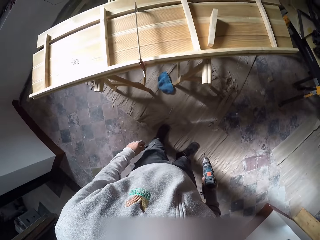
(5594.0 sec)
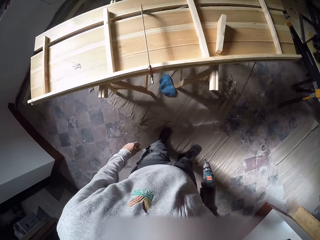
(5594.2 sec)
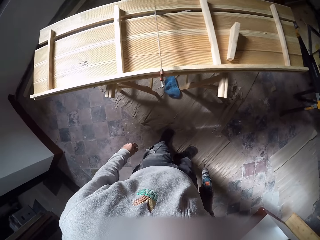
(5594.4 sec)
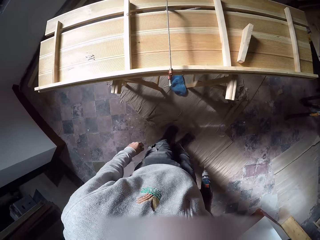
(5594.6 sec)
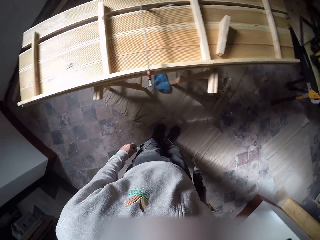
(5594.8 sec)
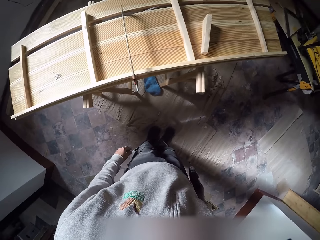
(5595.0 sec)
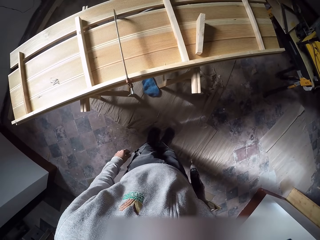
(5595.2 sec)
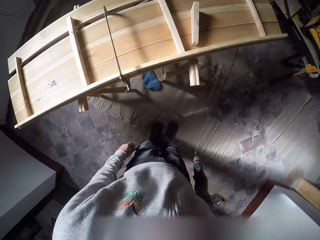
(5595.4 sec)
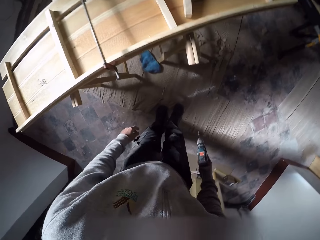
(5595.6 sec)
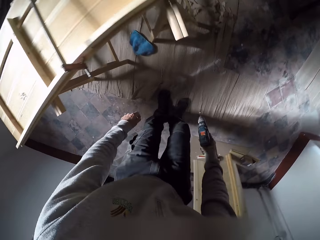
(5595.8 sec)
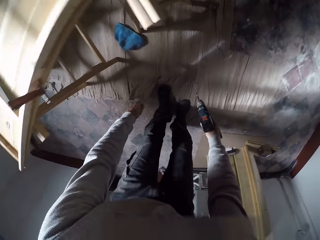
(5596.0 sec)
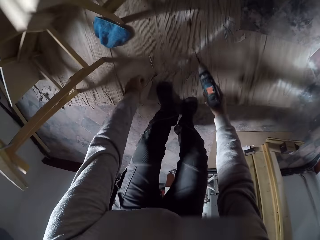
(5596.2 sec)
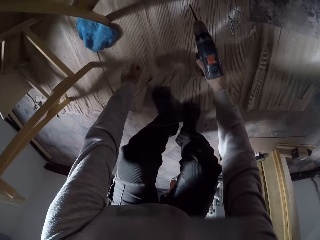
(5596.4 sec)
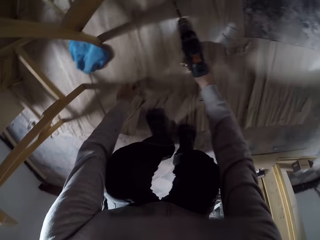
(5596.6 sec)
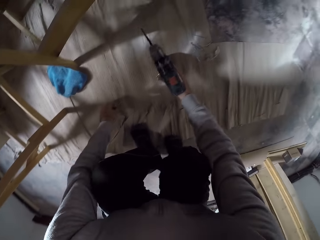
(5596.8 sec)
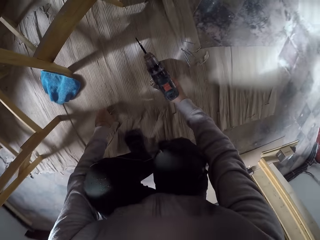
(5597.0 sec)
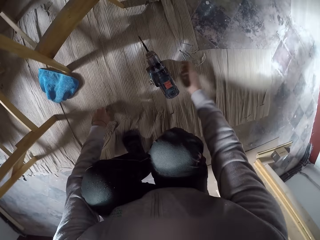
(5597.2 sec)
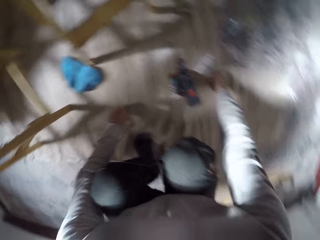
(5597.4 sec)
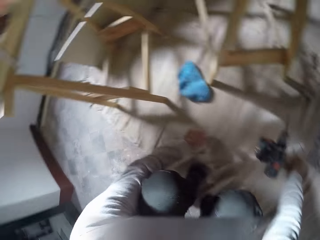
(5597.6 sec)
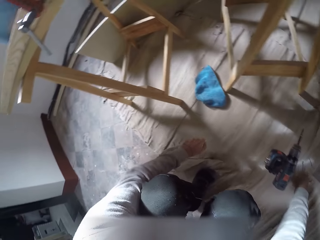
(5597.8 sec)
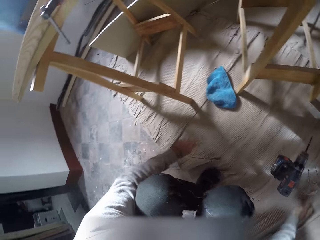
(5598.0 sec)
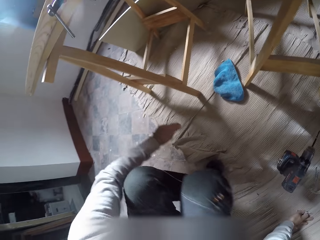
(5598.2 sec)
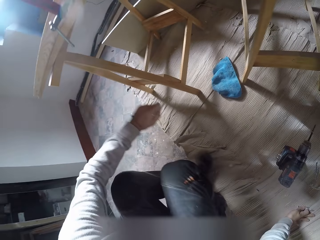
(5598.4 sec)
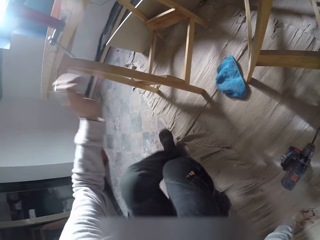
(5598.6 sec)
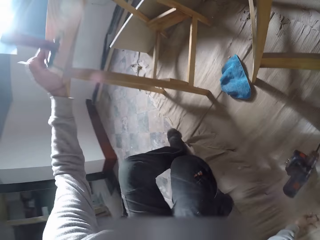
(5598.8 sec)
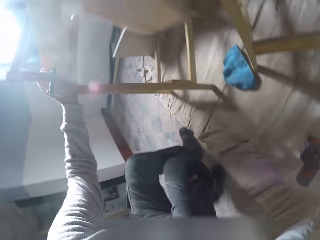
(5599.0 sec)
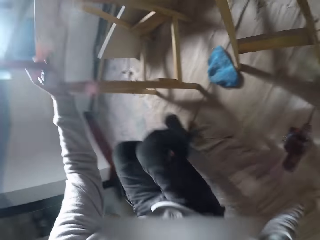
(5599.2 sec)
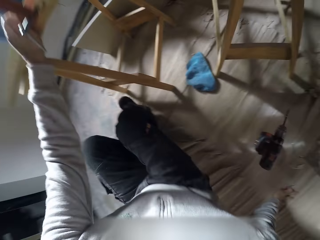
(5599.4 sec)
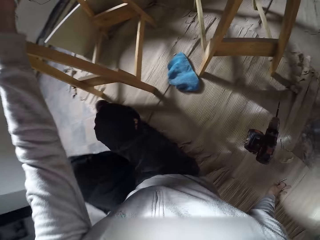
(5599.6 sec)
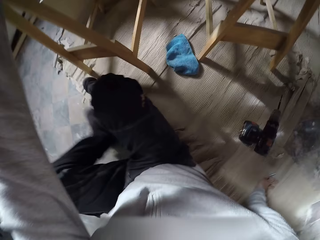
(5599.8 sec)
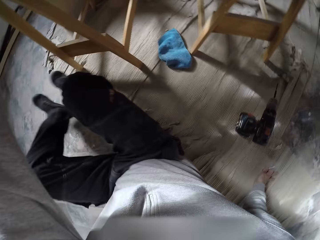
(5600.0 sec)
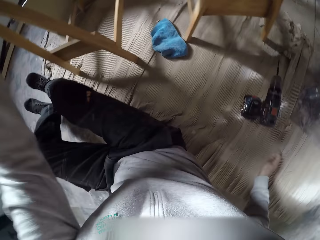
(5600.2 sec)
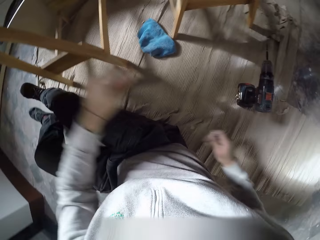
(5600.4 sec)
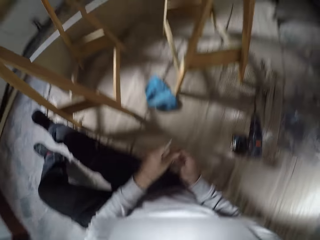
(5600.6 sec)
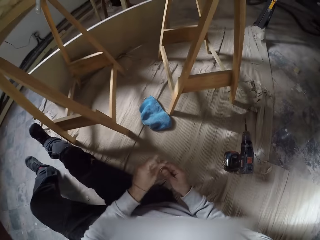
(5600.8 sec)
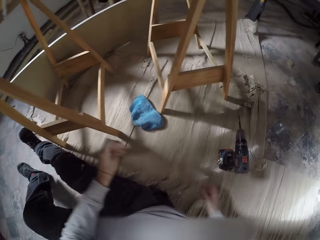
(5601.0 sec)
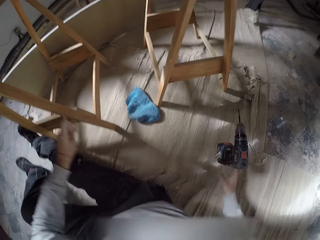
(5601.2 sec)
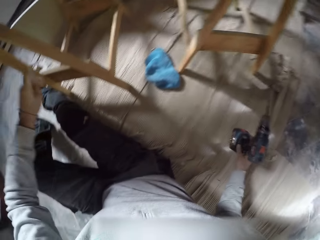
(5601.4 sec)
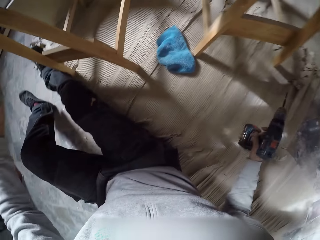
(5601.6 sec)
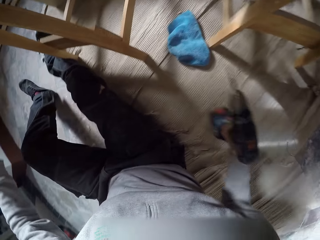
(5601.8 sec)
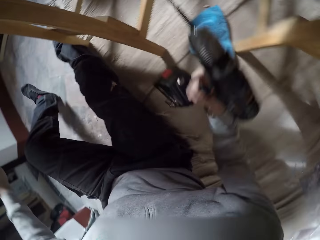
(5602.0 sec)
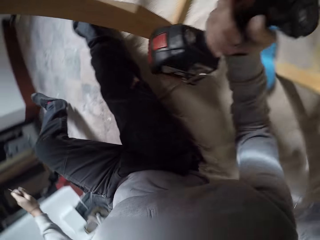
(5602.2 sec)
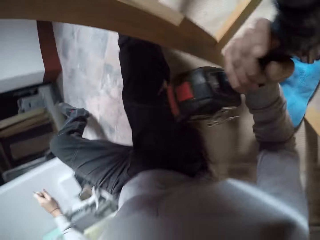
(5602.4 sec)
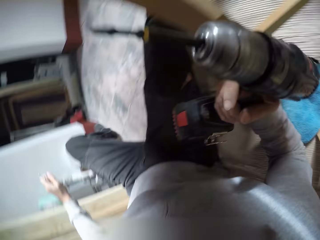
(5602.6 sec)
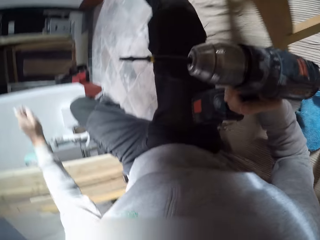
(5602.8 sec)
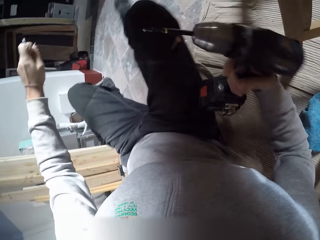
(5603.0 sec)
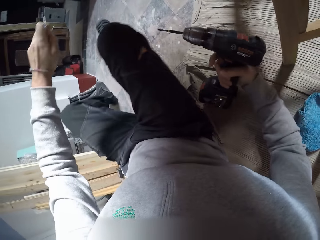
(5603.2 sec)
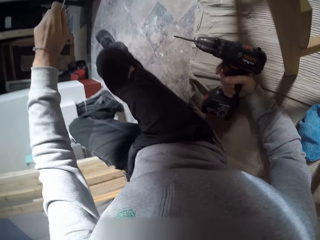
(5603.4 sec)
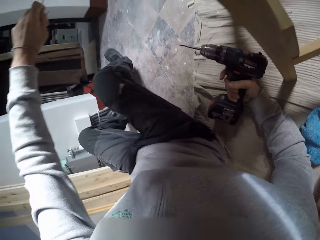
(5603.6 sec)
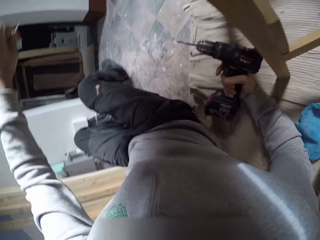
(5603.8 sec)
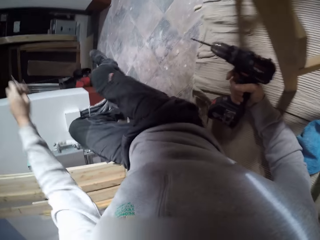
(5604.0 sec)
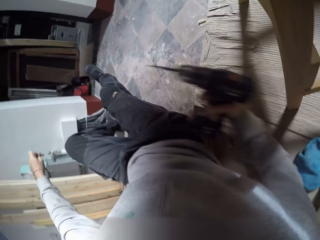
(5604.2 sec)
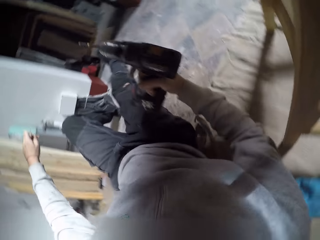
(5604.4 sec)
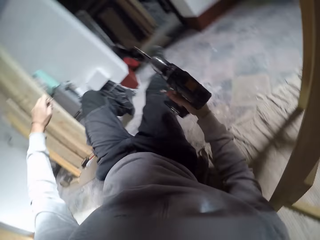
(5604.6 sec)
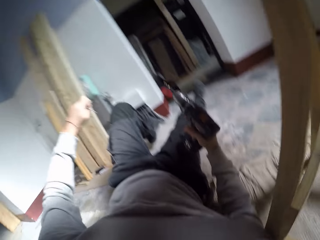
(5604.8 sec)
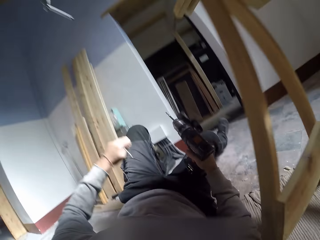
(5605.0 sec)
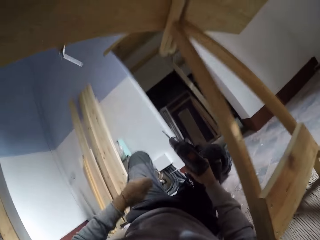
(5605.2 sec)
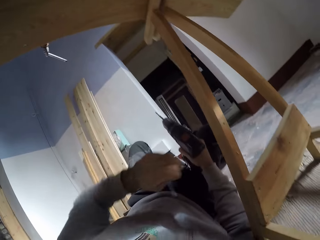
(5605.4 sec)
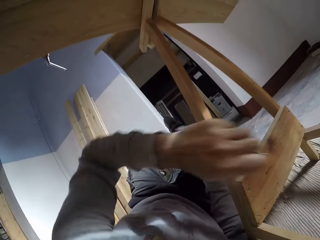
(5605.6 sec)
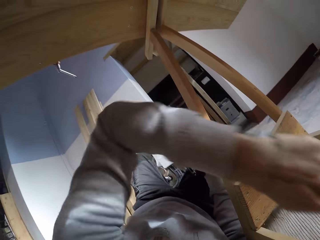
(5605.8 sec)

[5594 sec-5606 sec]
The camera wearer picks a nail on the floor with his left hand. He looks around. He places the drilling machine on the floor with his right hand. He picks the nail on the floor with his right hand. He bends under the wood piece. He drops the drilling machine on the ground with his right hand. He picks a drill bit on the ground with his right hand. He picks the drilling machine on the ground with his right hand.

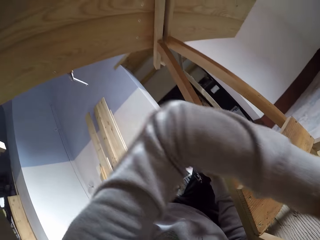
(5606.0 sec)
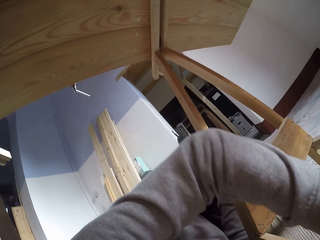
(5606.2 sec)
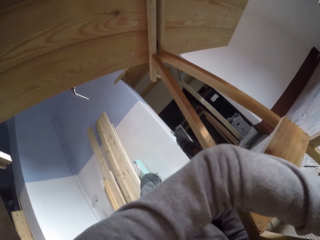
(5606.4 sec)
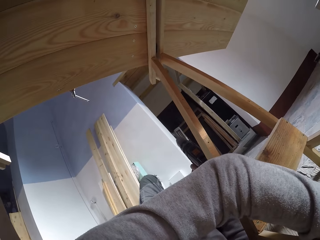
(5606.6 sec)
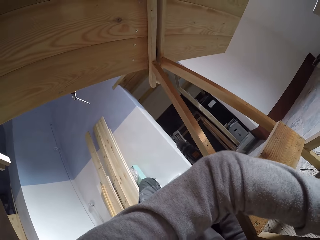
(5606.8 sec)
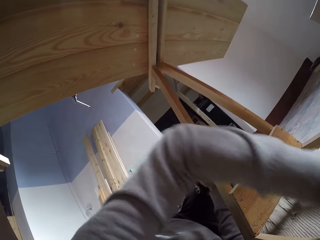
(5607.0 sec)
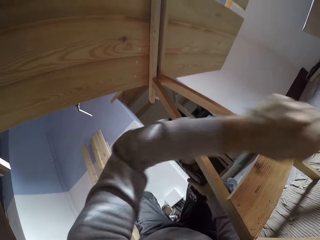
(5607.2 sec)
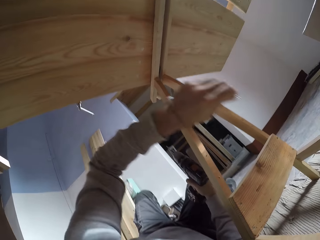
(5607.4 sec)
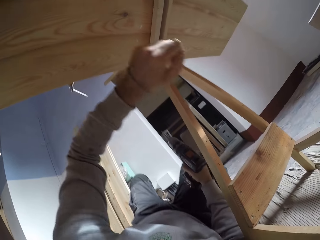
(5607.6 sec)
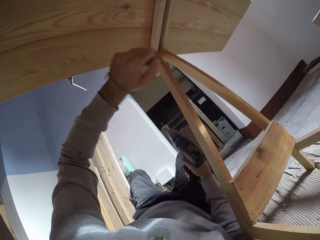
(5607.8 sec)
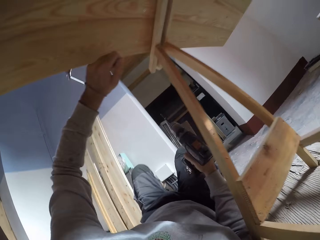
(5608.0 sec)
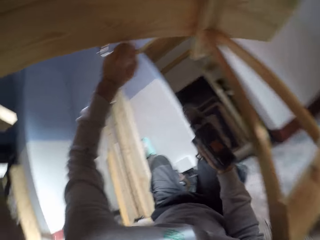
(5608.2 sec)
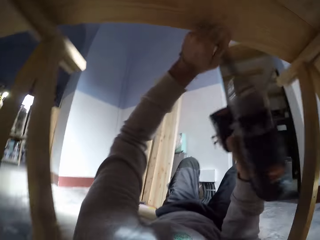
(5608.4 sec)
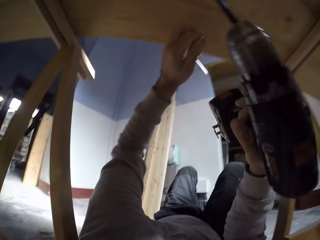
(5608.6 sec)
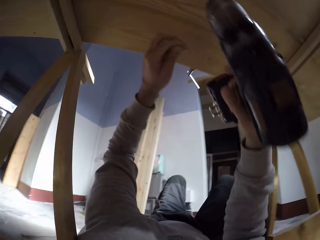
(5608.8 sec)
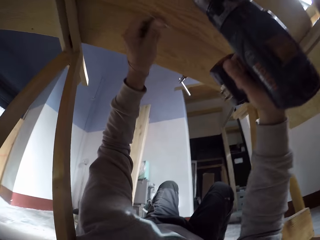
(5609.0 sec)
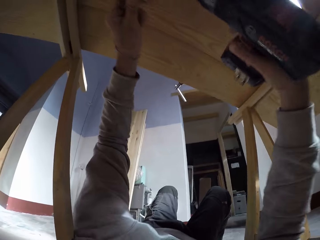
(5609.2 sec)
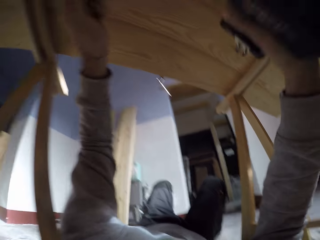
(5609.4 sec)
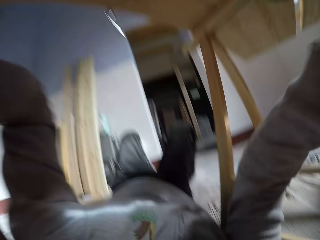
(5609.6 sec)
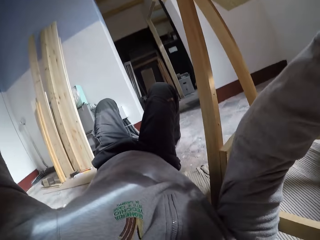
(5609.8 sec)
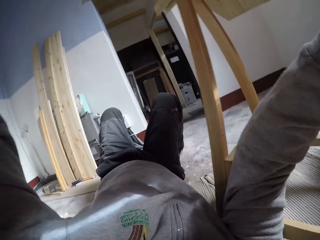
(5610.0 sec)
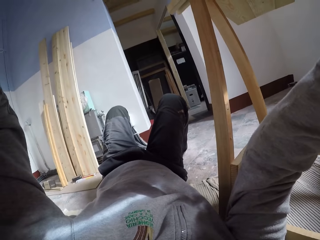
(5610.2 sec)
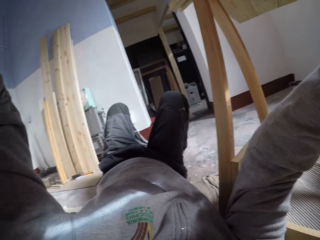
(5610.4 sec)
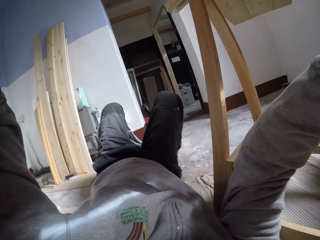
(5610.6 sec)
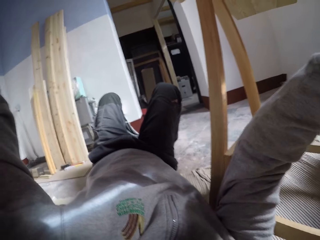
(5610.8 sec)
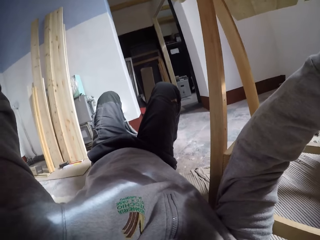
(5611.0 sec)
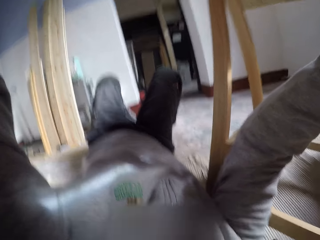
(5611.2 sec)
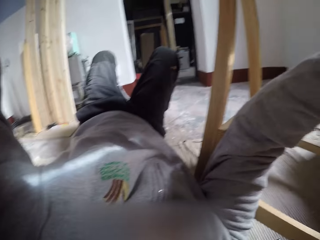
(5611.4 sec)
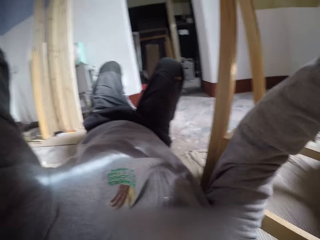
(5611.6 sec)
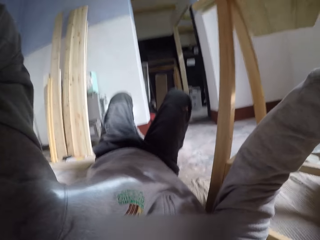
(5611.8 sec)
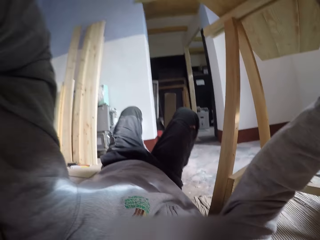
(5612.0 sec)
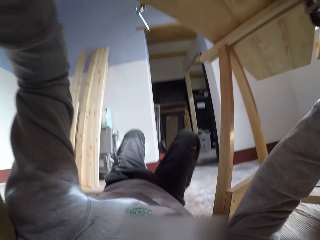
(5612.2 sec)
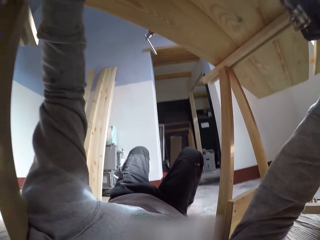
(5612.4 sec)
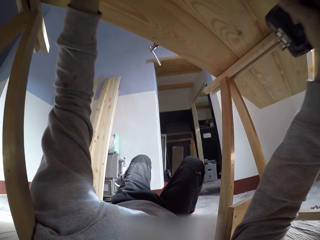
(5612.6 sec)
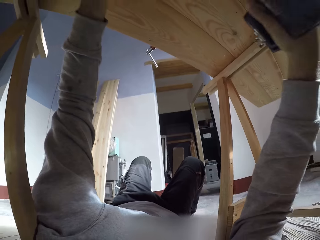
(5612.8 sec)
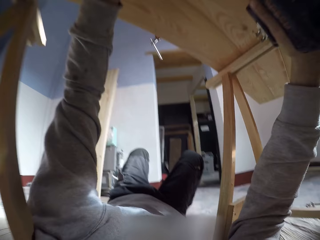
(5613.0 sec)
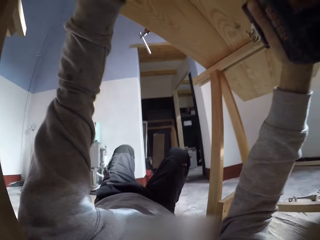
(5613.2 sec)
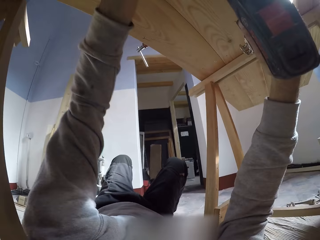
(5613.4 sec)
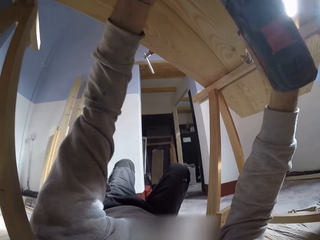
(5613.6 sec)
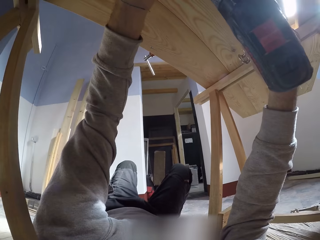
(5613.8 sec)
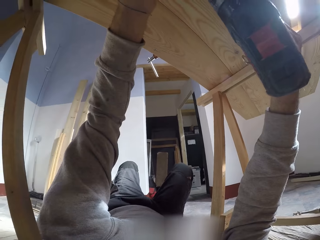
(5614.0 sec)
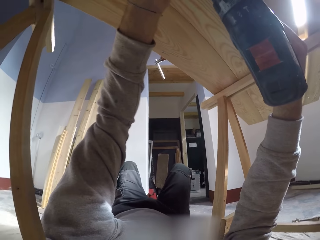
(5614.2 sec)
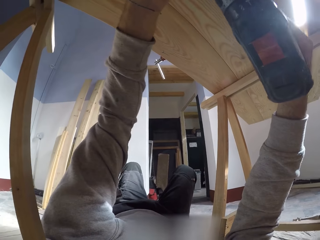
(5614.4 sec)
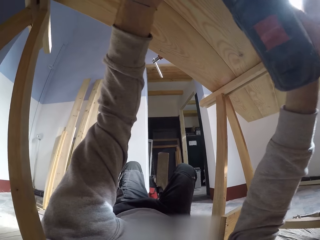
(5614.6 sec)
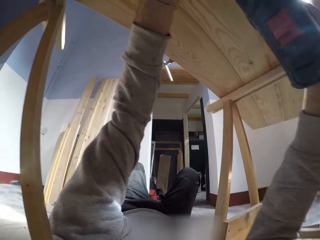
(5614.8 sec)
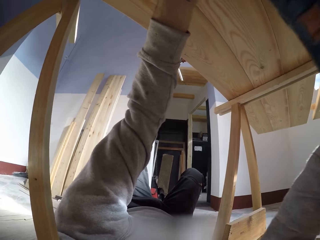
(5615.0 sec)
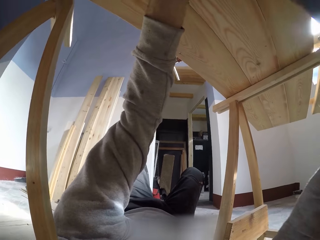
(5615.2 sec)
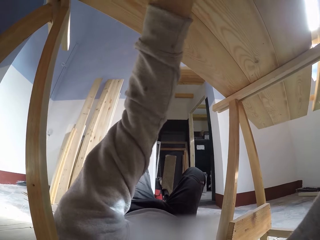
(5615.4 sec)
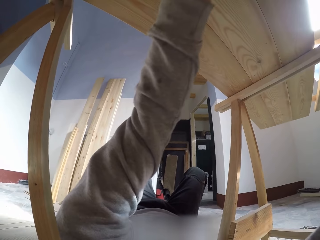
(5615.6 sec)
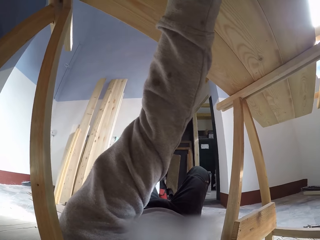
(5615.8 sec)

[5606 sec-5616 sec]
The camera wearer drills a hole with the drill. He drills a hole under the wood piece with the drilling machine in his right hand.
